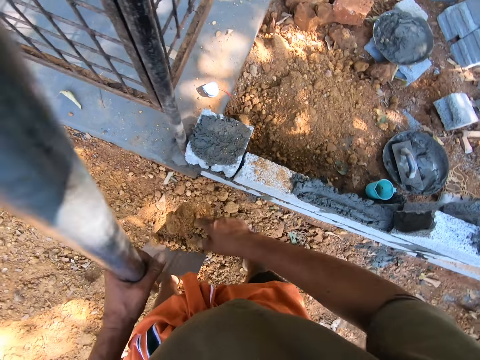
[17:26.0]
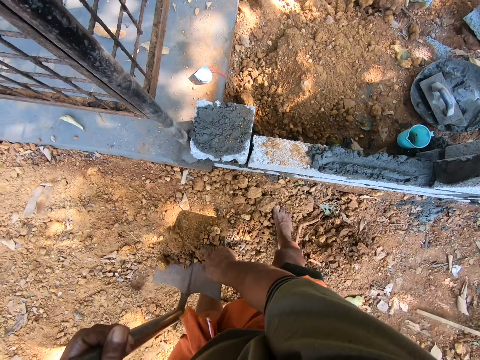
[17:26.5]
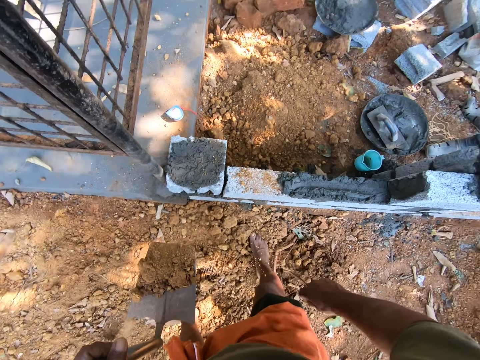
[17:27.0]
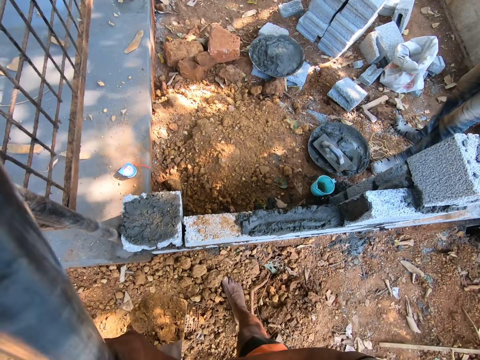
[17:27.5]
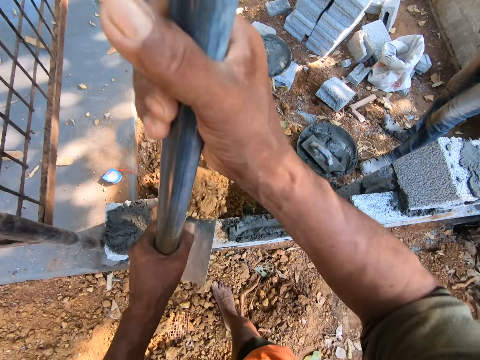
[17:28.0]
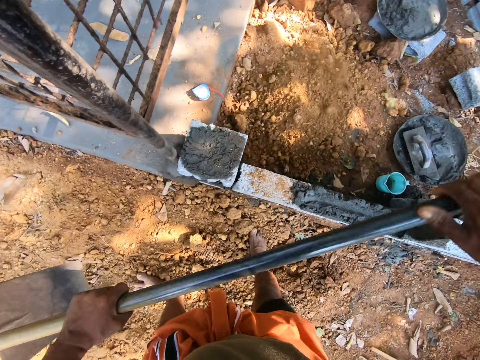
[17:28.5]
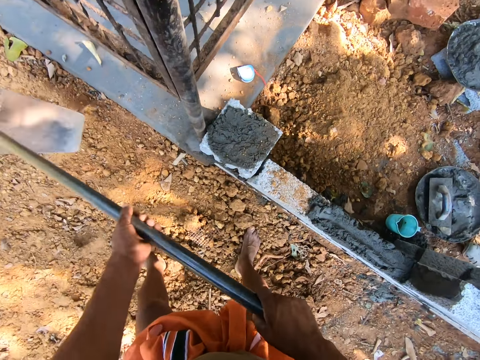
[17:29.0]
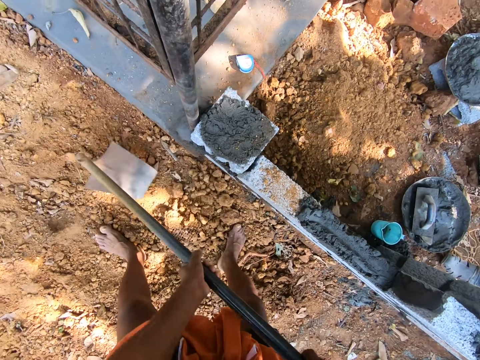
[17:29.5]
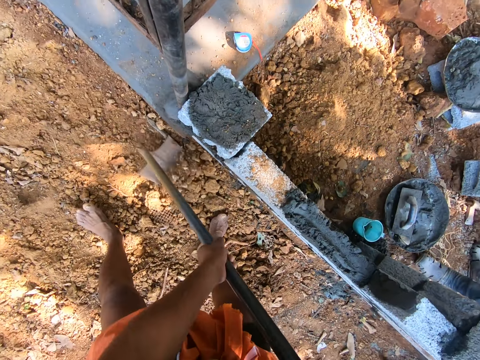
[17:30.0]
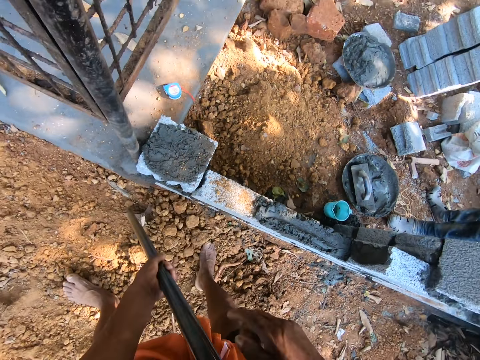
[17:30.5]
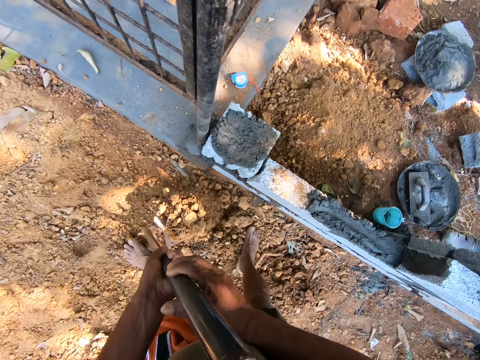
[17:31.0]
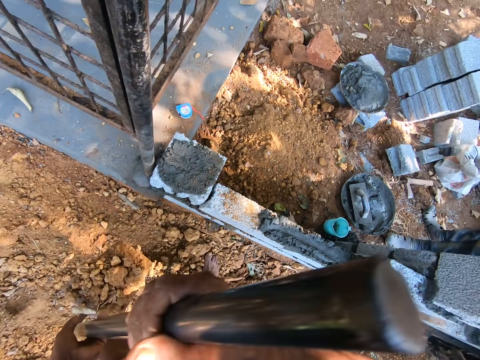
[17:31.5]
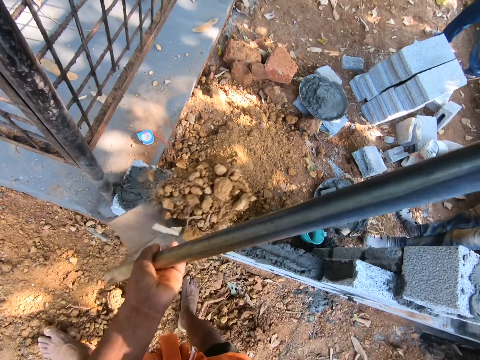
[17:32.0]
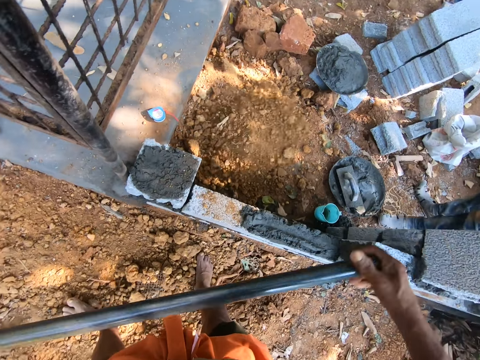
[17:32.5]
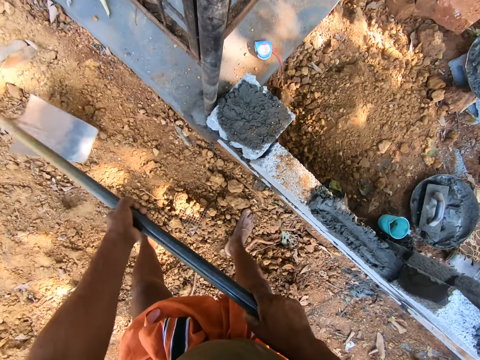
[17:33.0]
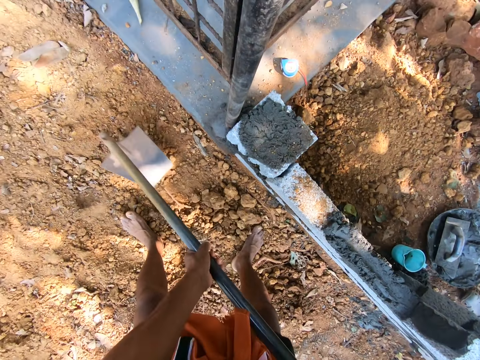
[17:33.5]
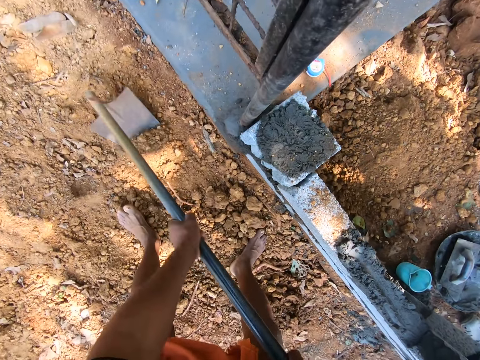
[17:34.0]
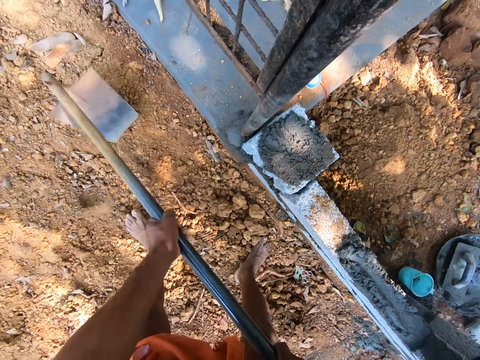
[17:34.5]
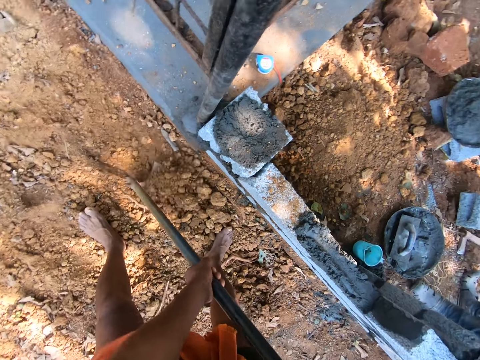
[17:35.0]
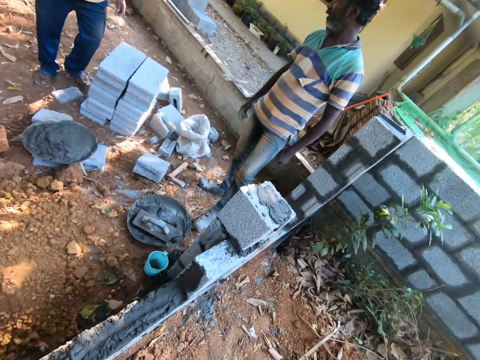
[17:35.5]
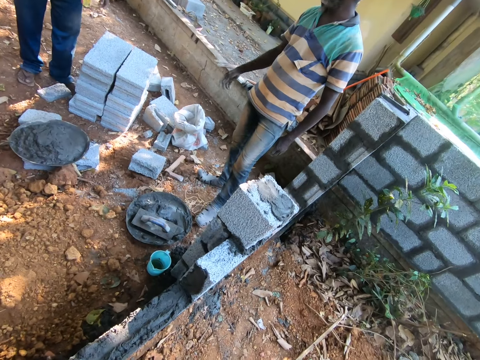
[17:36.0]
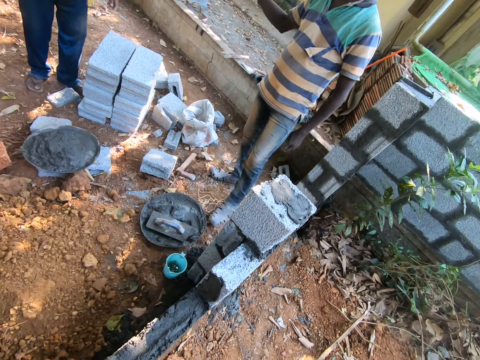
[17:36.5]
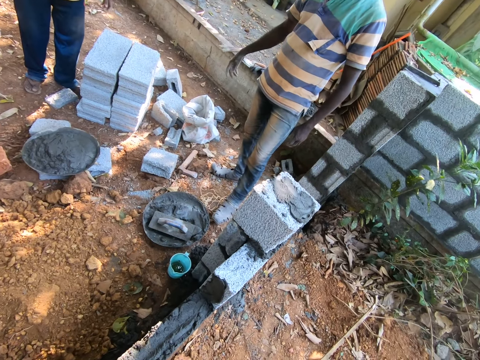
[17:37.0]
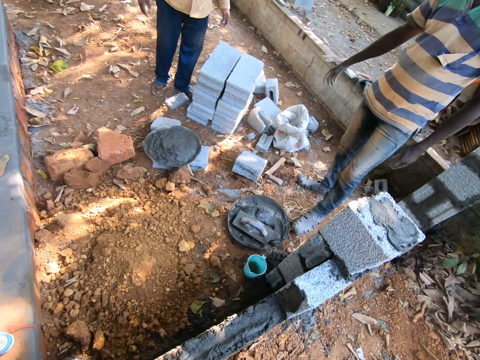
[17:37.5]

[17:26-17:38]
The camera wearer removes a stick from the sand in the hoe with his right hand. He throws sand from the hoe in his hands on the construction ground. He scoops sand from the ground with the hoe in his left hand. He throws sand from the hoe in his hands on the construction ground. He scoops sand from the ground with the hoe in his hands. He converses with a man and another man.

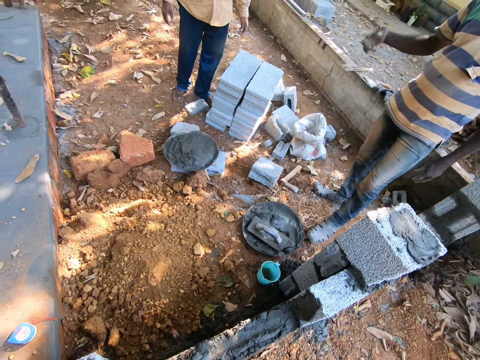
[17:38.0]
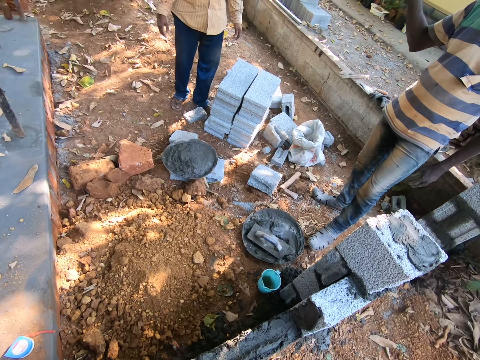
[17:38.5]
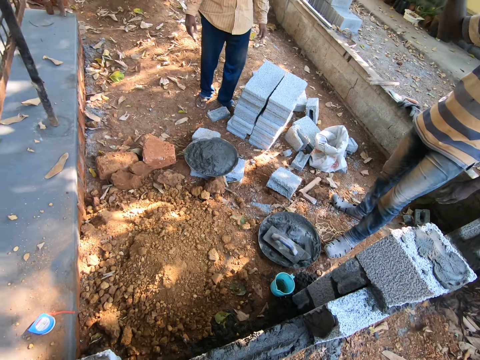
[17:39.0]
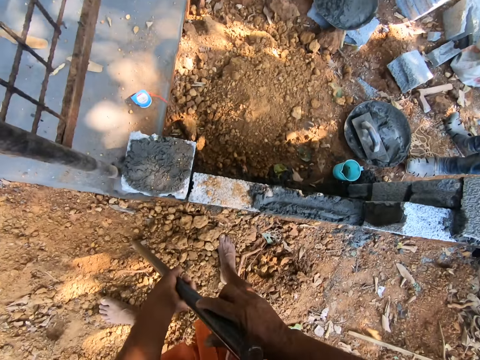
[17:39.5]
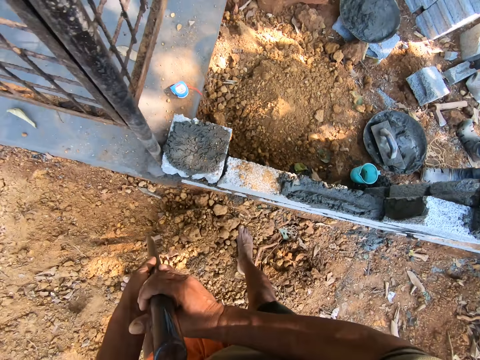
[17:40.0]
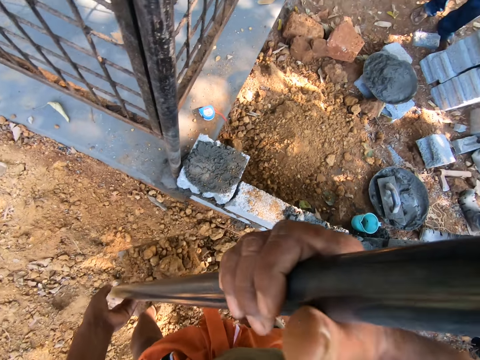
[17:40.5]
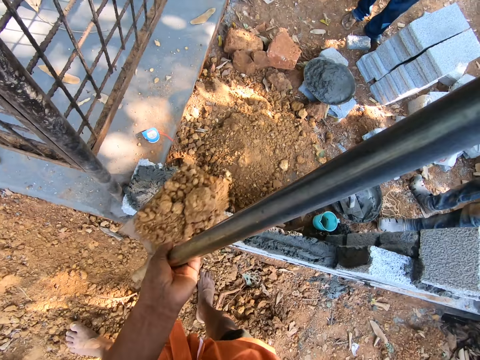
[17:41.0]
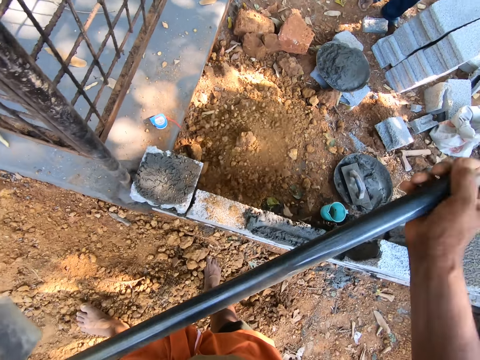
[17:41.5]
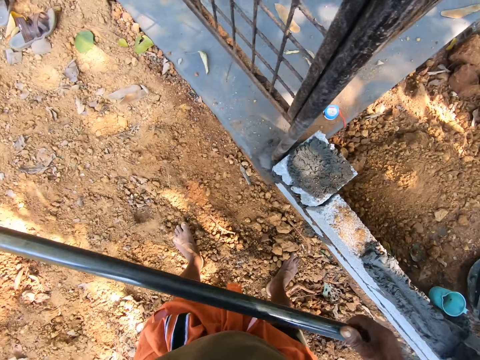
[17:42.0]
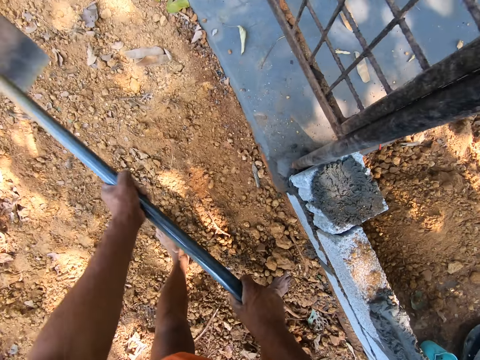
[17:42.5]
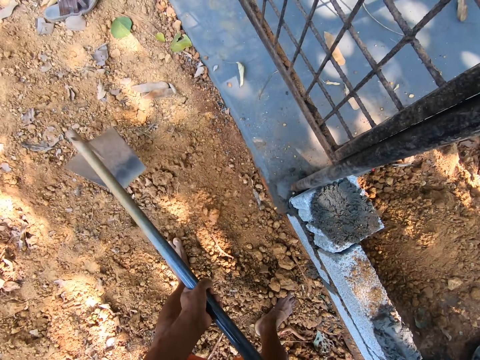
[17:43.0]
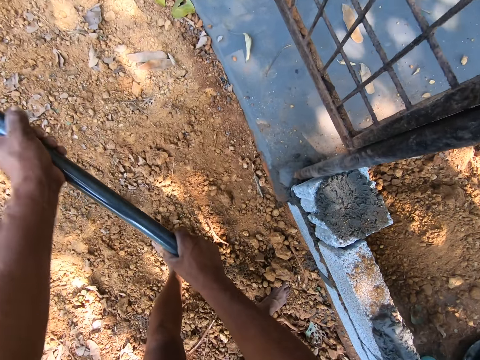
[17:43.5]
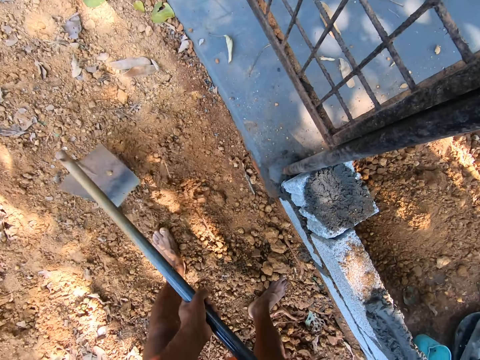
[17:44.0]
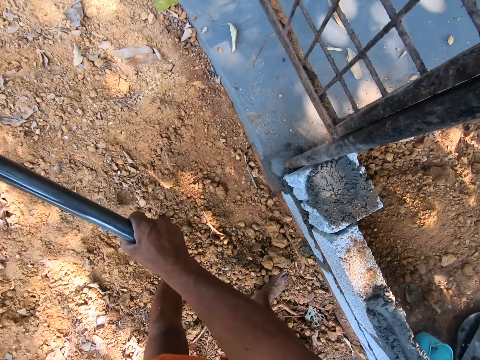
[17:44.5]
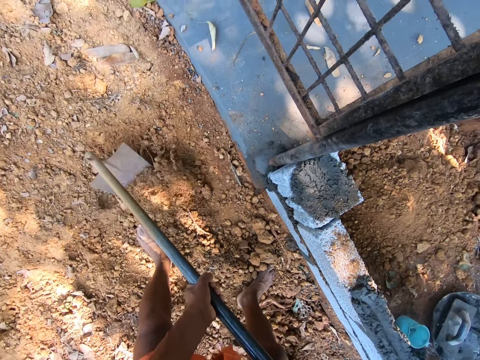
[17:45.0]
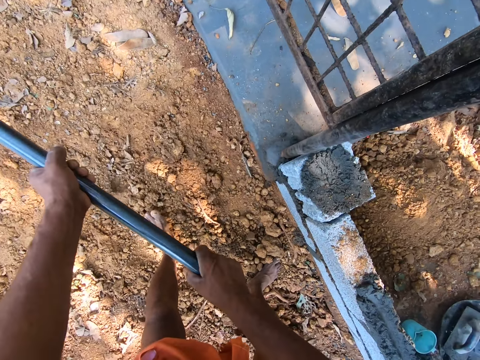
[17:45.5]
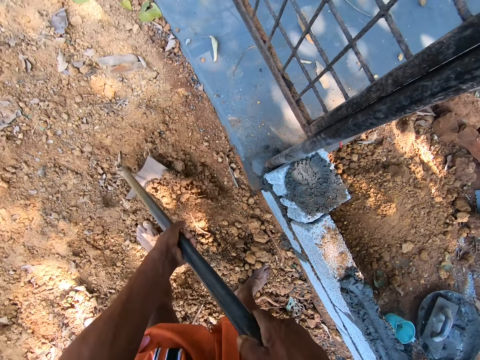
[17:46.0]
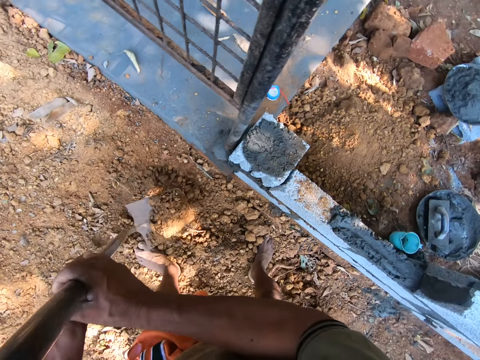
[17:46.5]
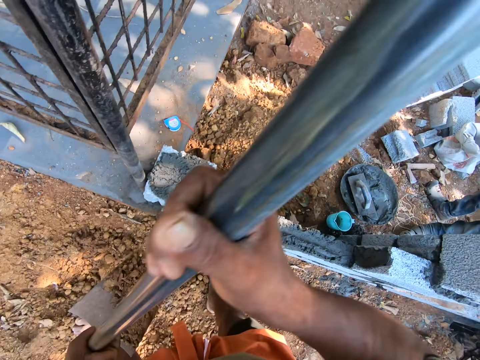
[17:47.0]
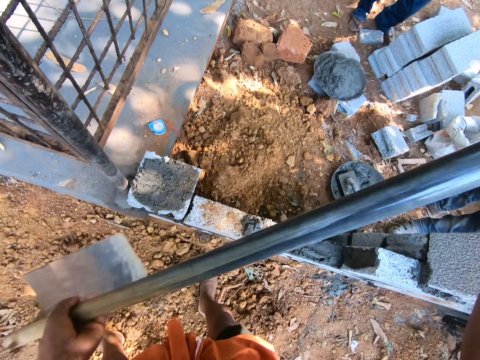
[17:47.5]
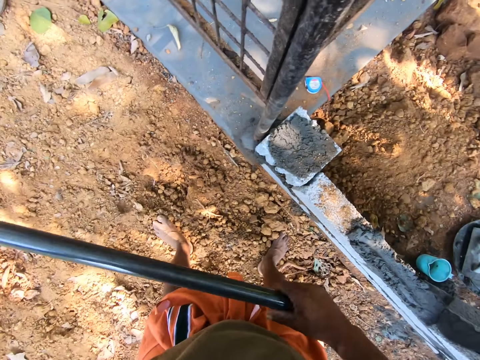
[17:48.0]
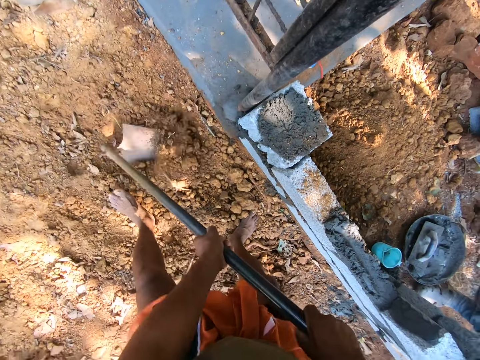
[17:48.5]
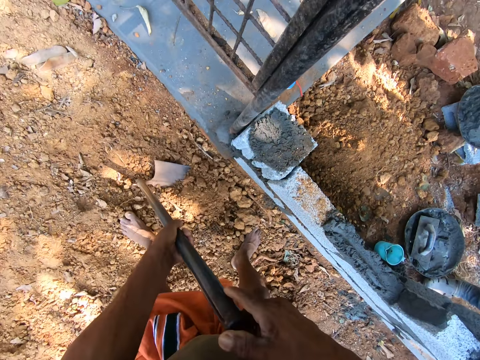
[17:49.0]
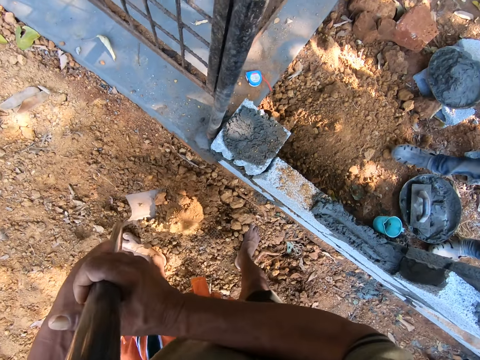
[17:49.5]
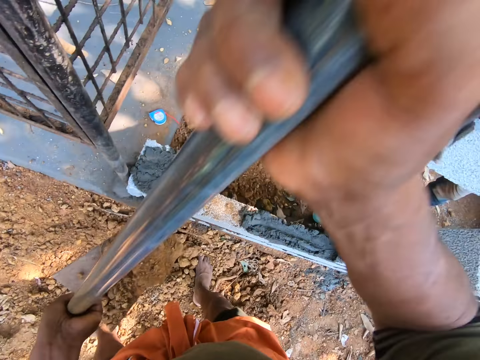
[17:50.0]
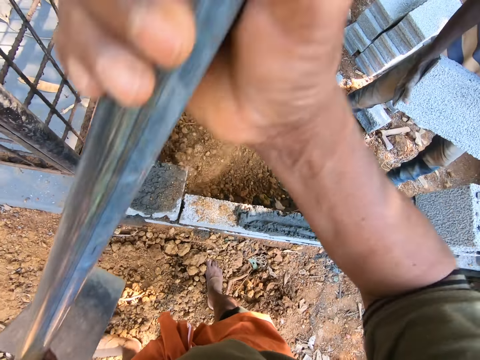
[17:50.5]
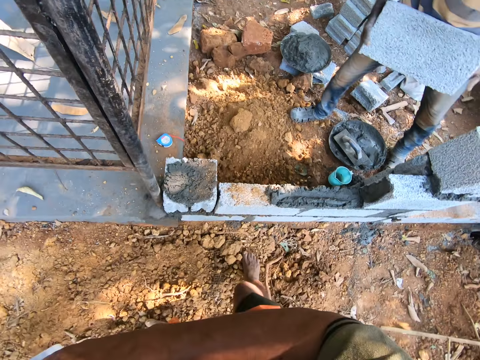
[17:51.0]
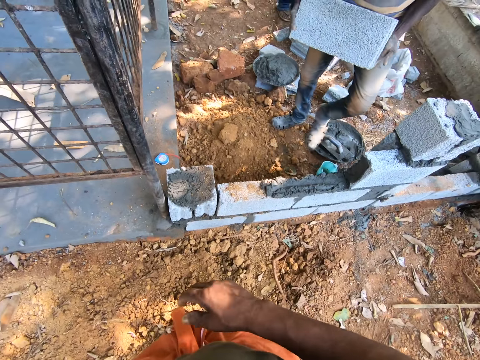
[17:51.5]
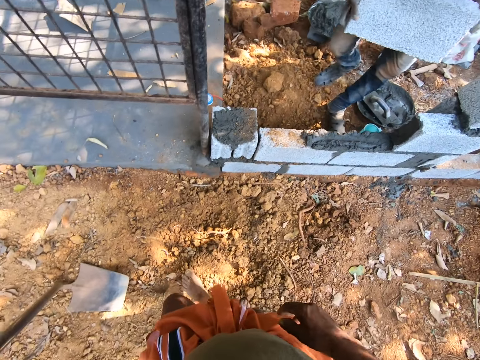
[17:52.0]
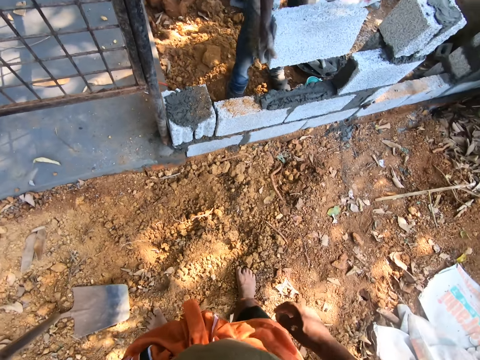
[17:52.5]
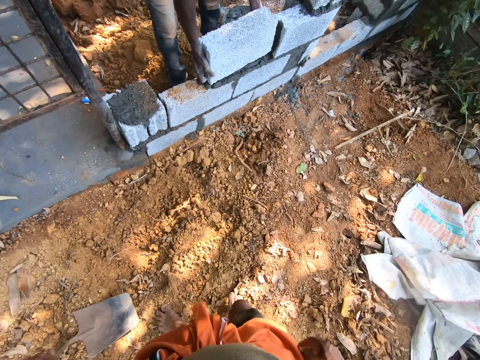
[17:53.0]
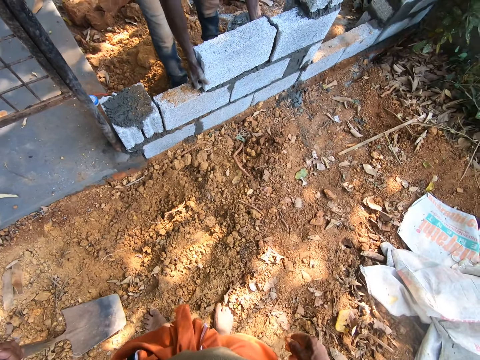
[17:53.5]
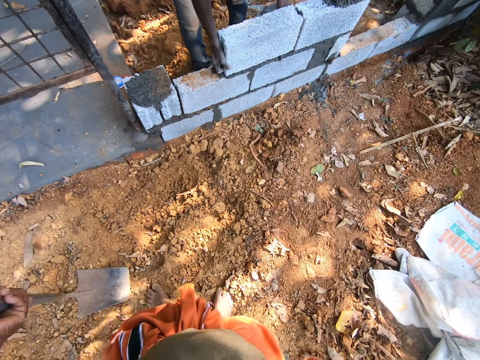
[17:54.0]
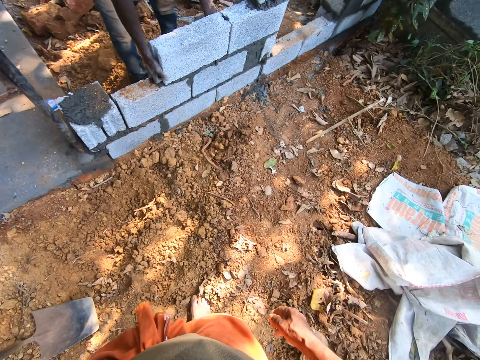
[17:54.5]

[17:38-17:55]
The camera wearer throws sand from the hoe in his hands on the construction ground. He digs the ground with the hoe in his hands. He scoops sand from the ground with the hoe in his hands. He throws sand from the hoe in his hands on the construction ground. He scoops sand from the ground with the hoe in his hands. He throws sand from the hoe in his hands on the construction ground. The man lays the brick in his hands on the fence.
